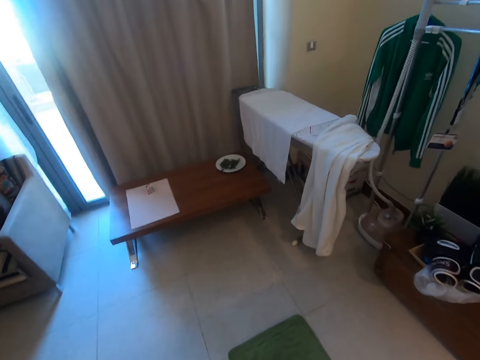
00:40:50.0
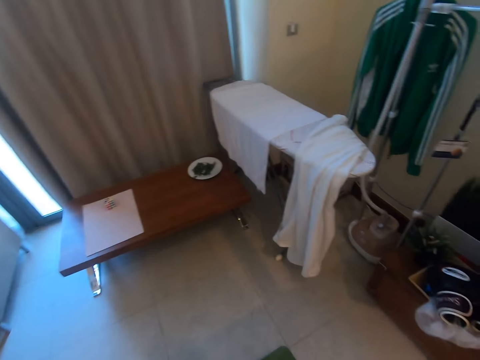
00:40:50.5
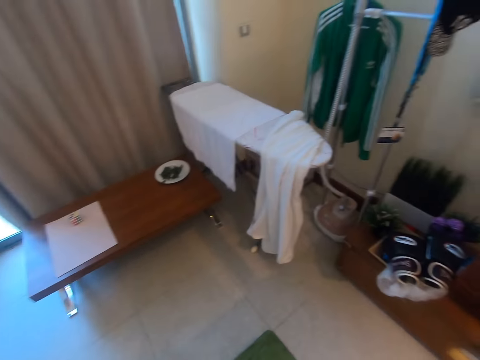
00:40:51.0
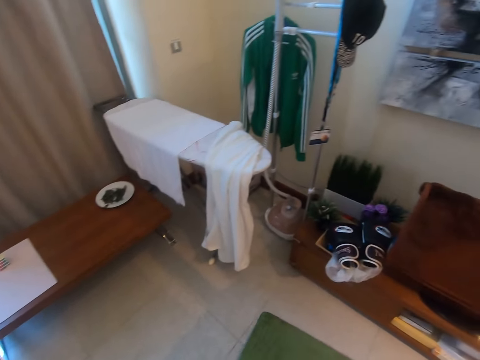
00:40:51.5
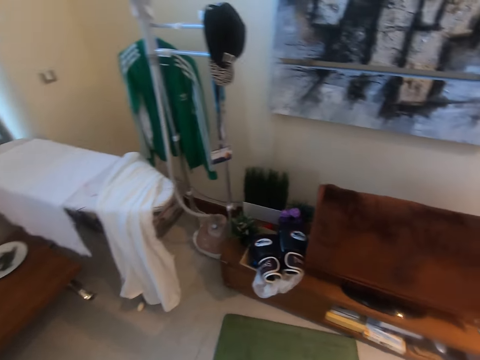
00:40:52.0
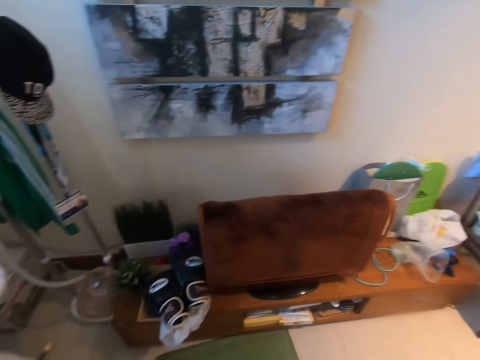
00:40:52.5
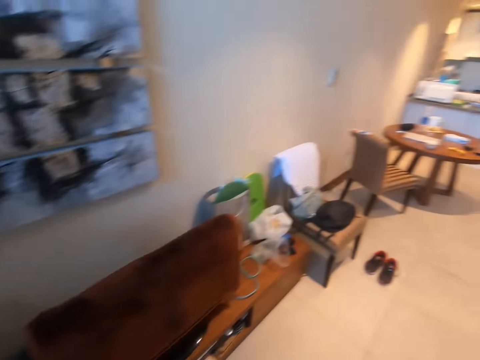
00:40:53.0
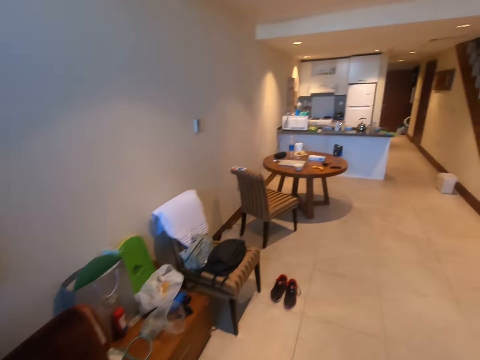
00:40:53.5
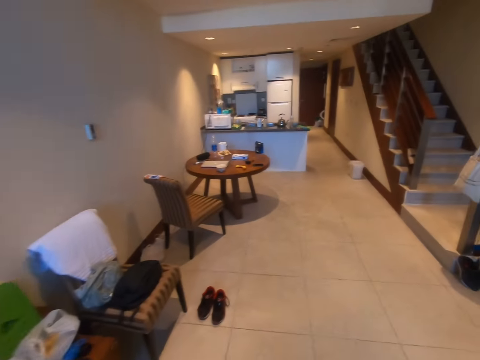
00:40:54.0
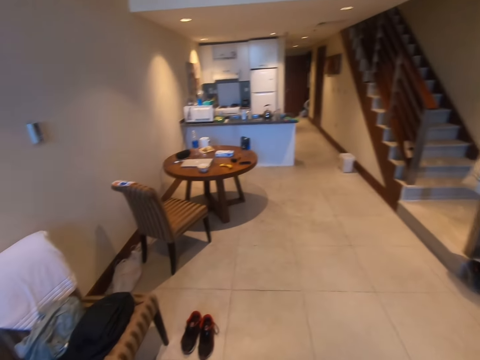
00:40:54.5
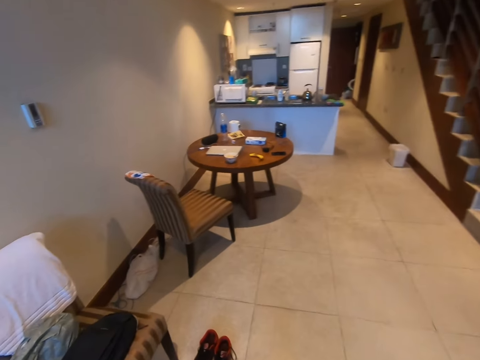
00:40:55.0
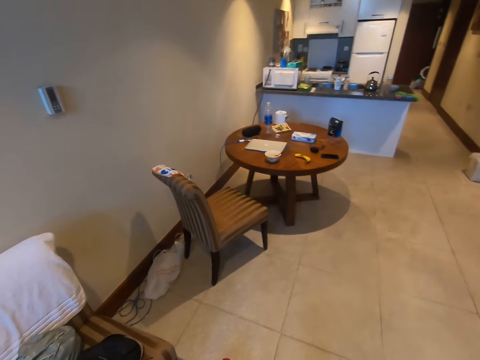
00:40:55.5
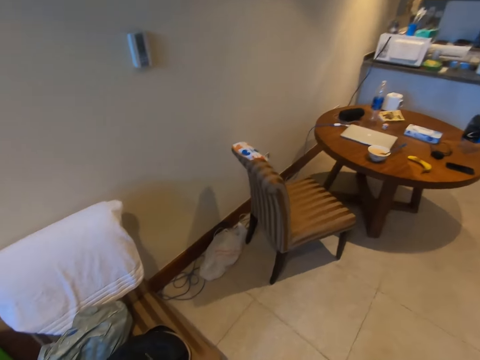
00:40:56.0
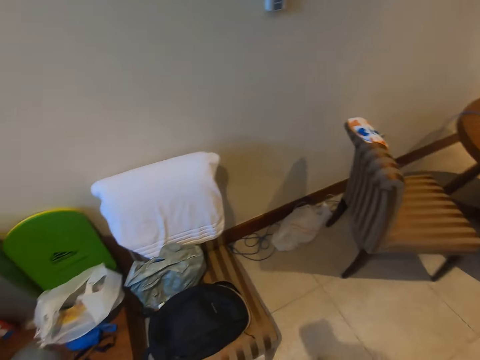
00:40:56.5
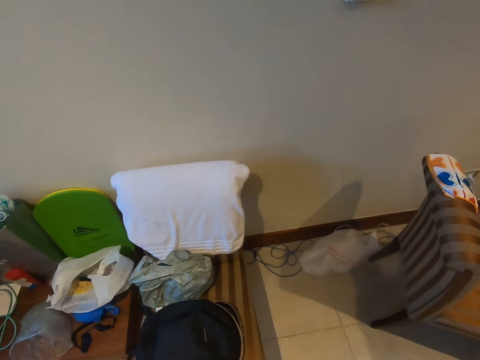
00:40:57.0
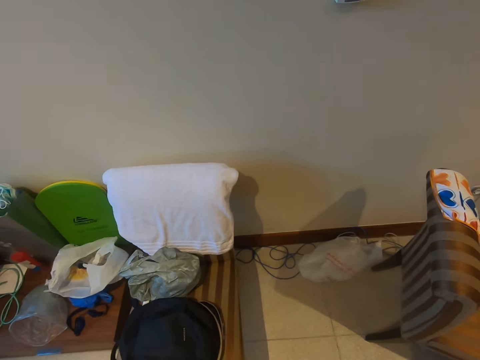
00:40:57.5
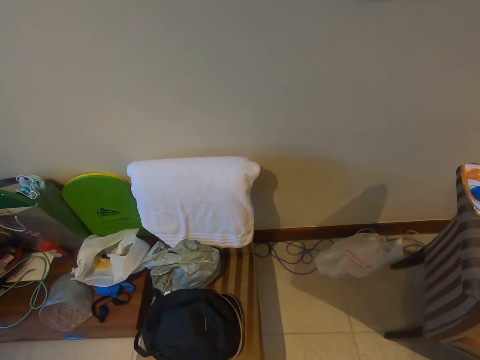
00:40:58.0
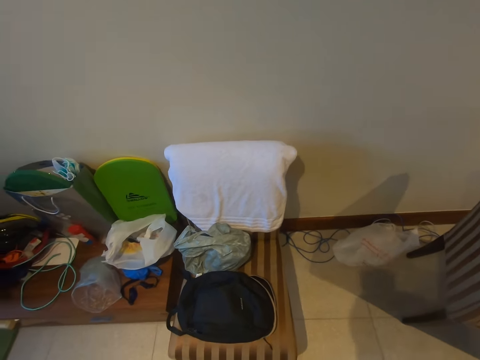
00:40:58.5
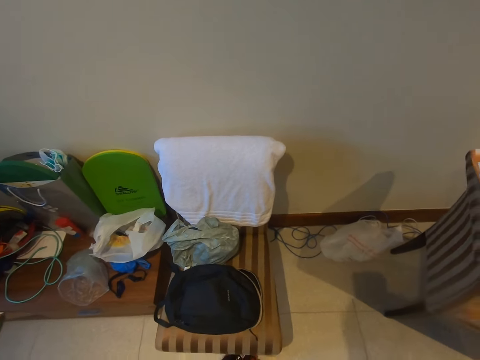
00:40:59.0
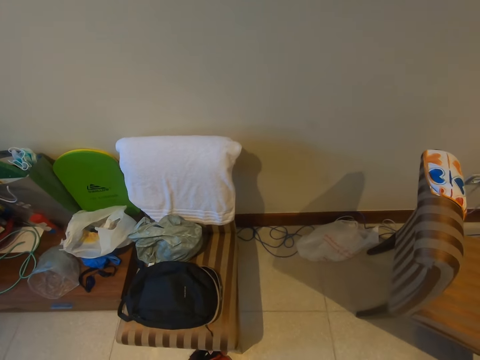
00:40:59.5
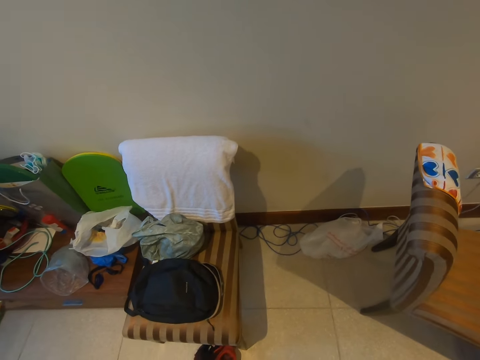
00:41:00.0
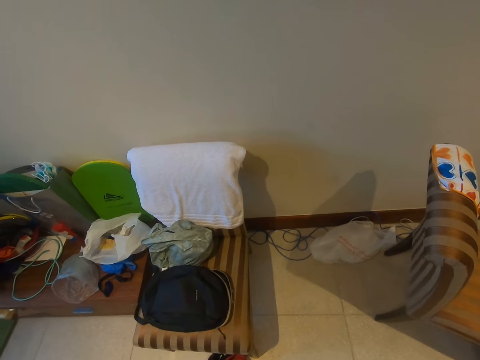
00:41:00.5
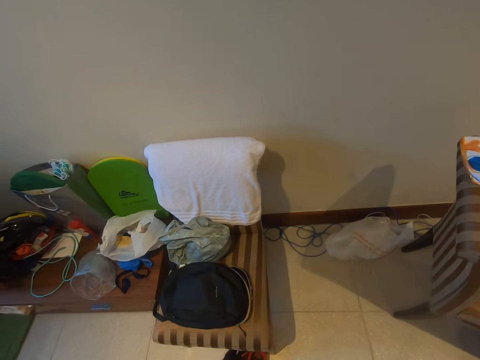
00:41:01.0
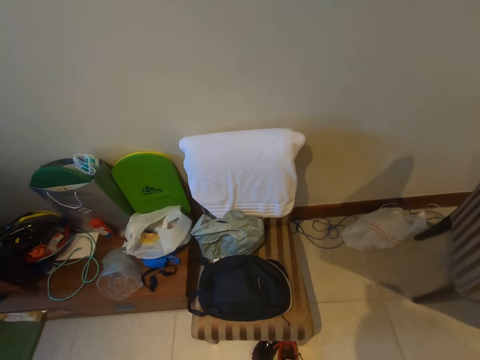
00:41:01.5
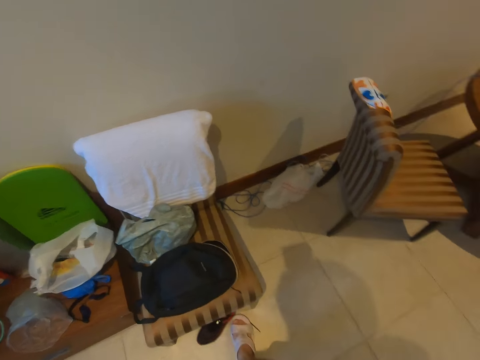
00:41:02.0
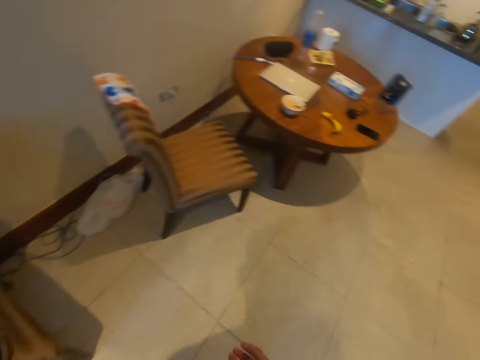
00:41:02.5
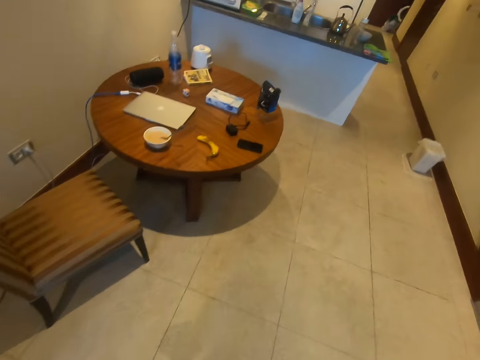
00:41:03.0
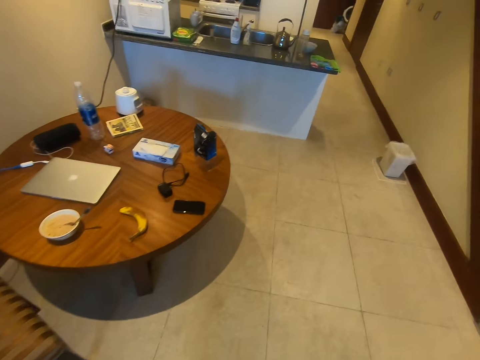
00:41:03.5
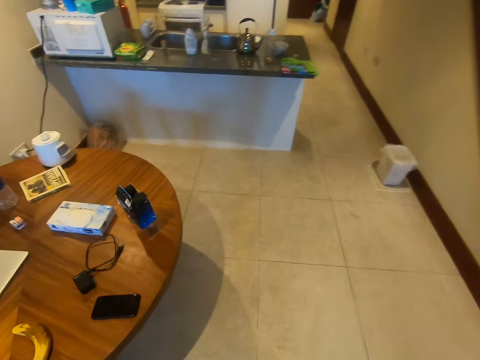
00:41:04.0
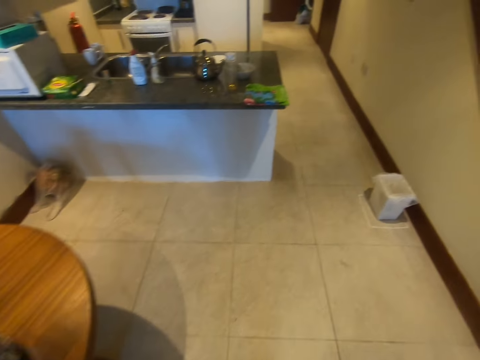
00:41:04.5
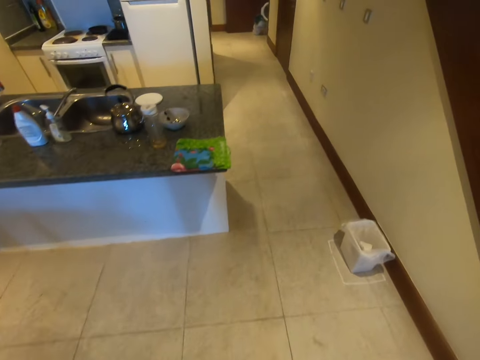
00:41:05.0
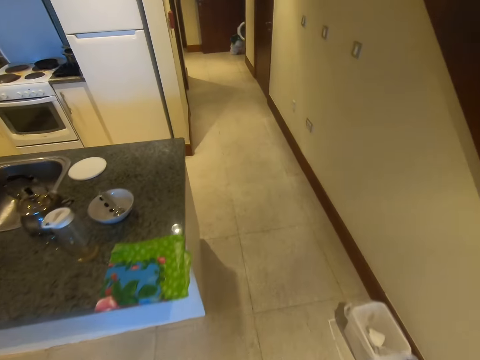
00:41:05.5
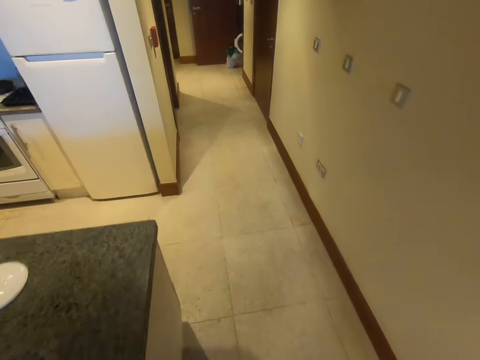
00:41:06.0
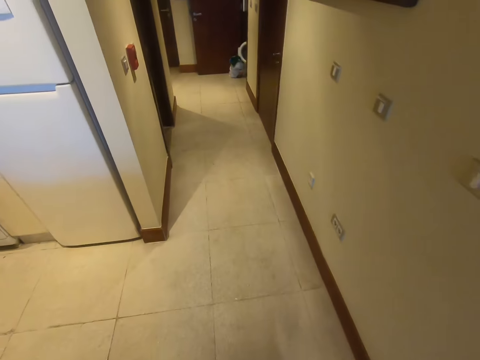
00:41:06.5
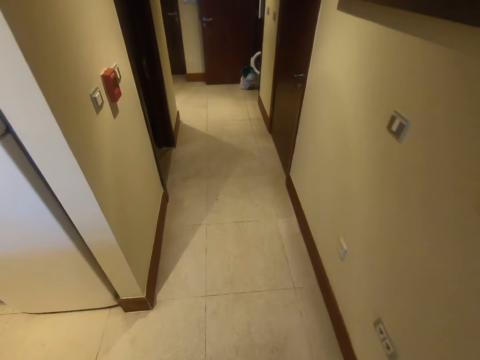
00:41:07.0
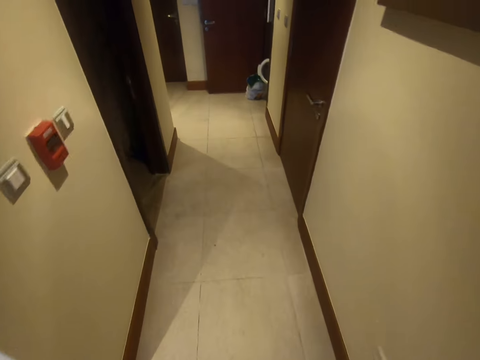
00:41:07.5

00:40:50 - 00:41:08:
The camera wearer pushes the mat with his leg. He pushes the shoes under the chair. He puts on the light. He walks around the room.

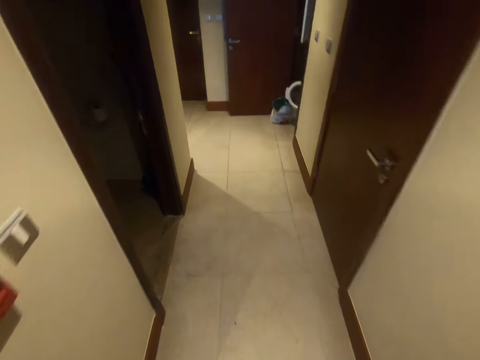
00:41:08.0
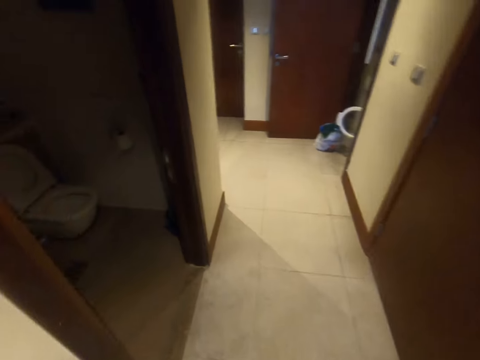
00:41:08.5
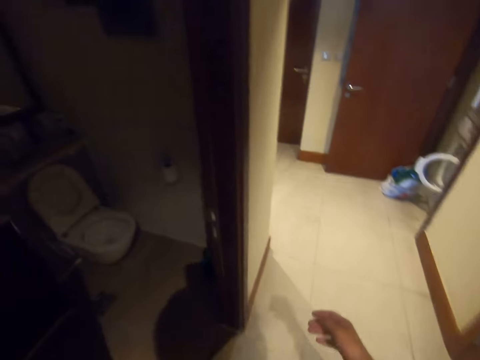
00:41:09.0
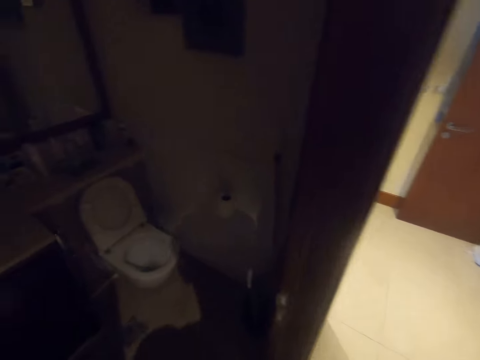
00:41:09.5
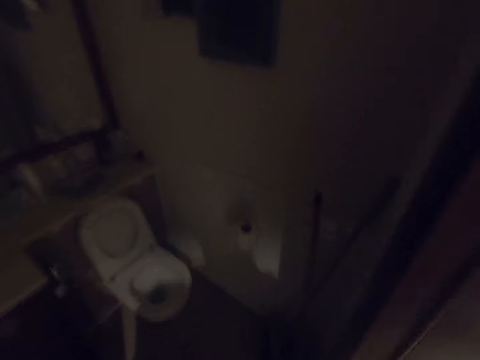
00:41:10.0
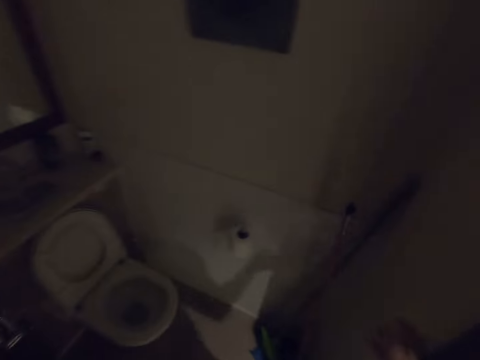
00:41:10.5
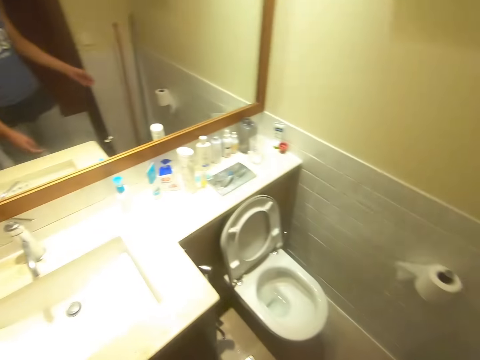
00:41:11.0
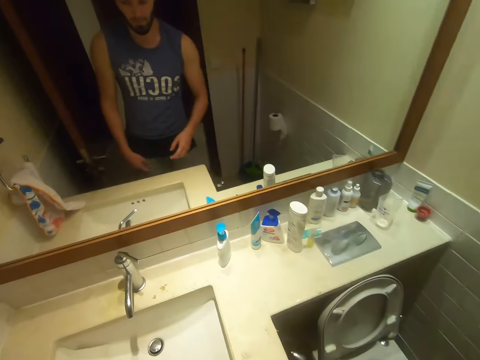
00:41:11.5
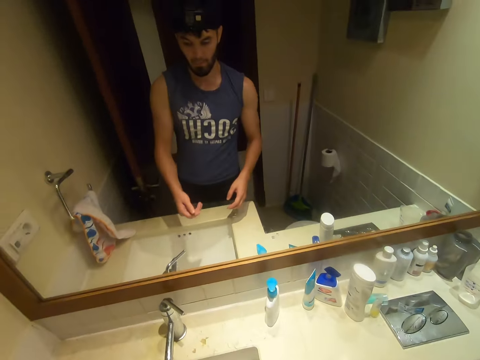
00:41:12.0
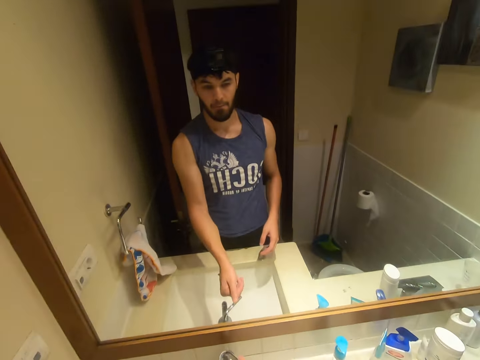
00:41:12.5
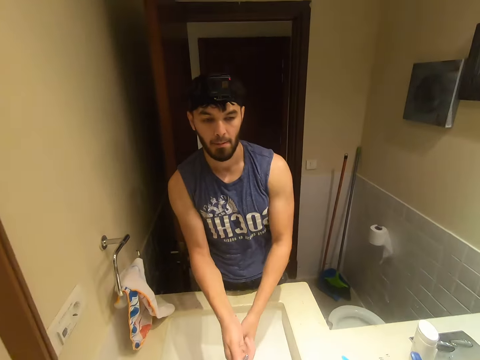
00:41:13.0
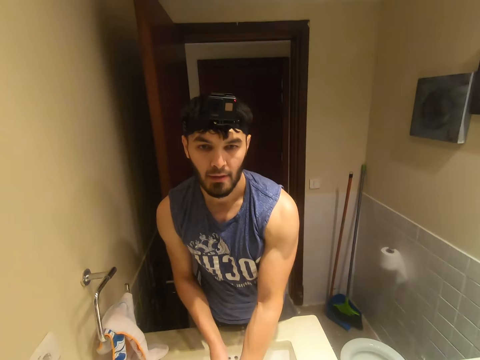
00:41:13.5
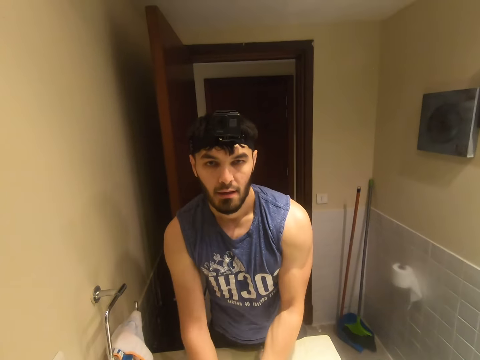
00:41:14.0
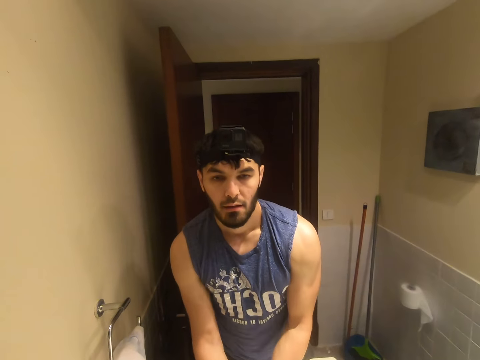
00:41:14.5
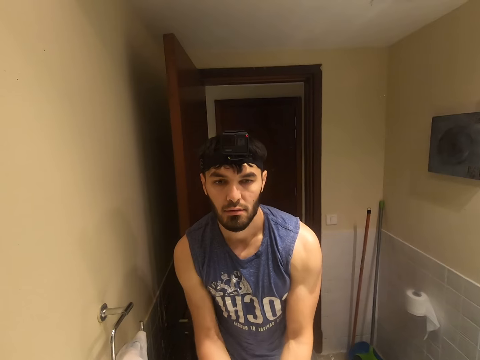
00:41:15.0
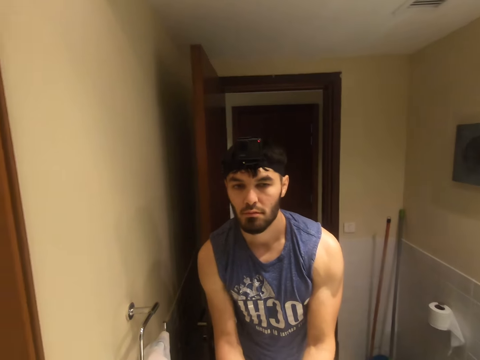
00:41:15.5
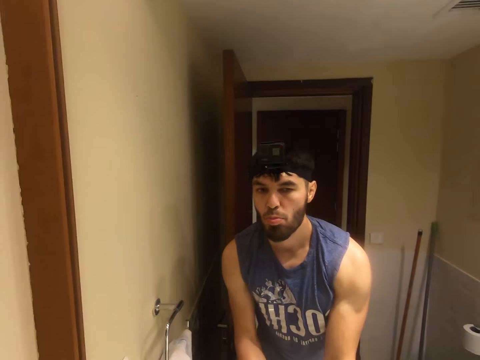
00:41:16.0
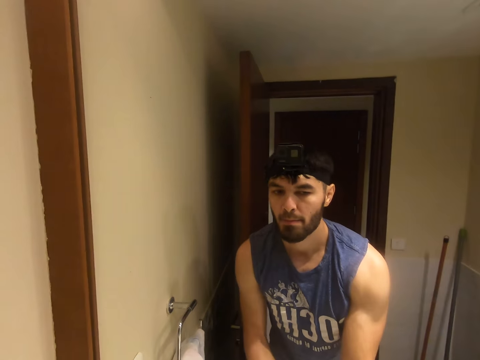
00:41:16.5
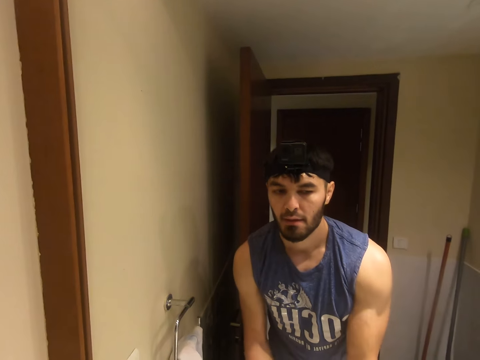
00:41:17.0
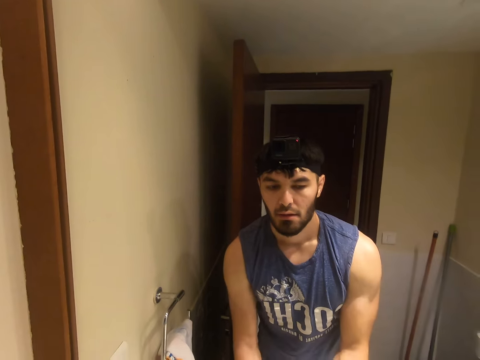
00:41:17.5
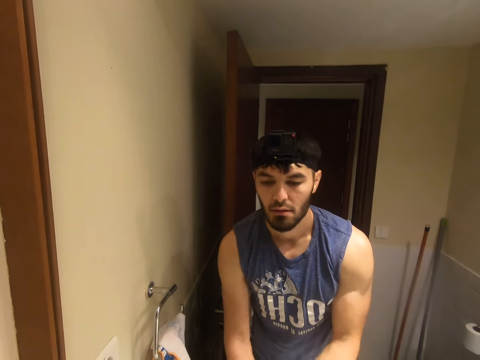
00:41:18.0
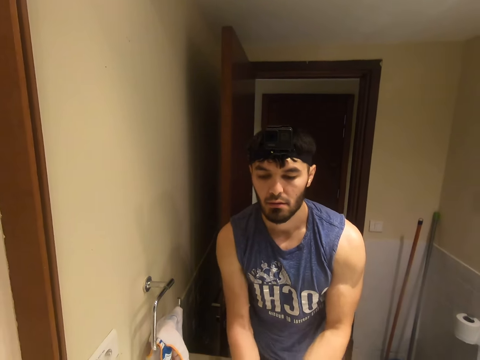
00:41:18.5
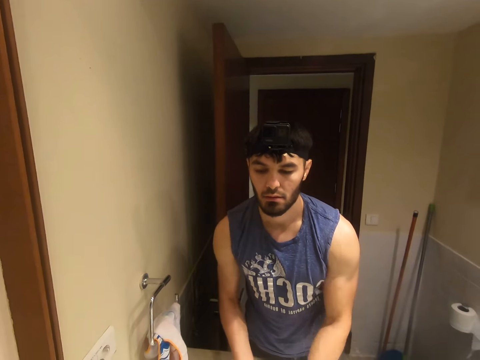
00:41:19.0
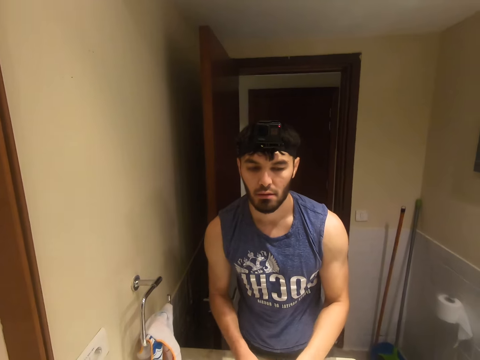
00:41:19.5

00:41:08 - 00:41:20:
The camera wearer switches on the light. He turns on the tap. He washes his hands.
